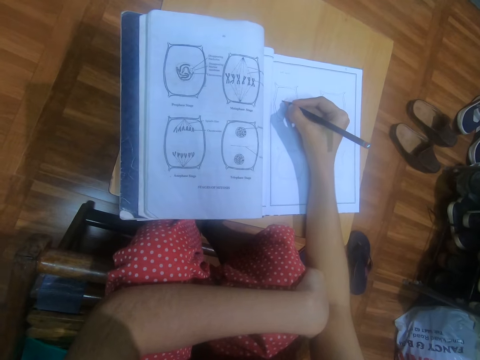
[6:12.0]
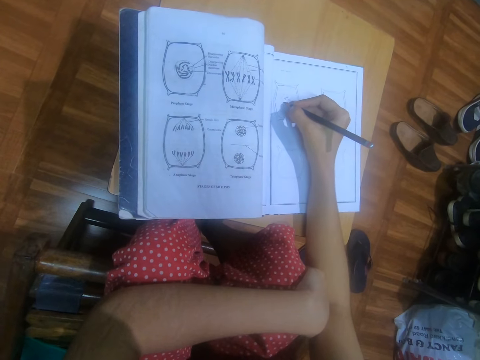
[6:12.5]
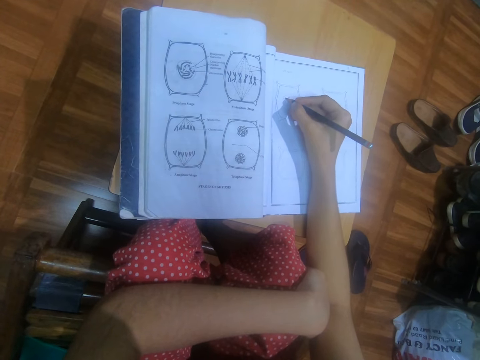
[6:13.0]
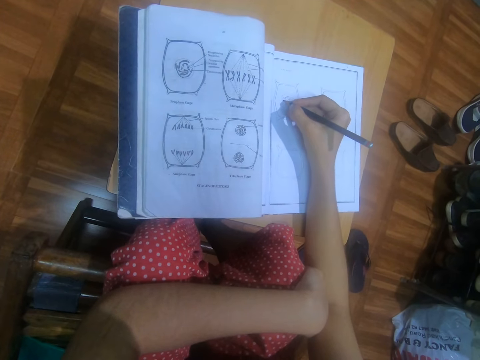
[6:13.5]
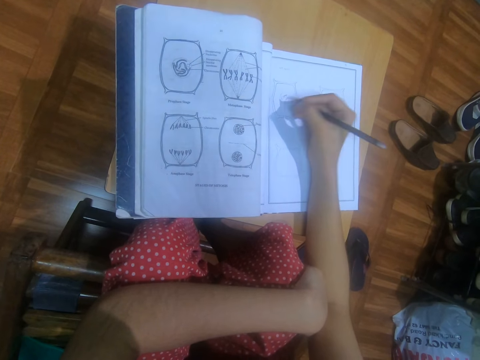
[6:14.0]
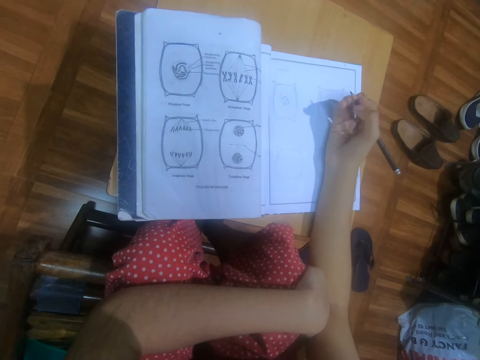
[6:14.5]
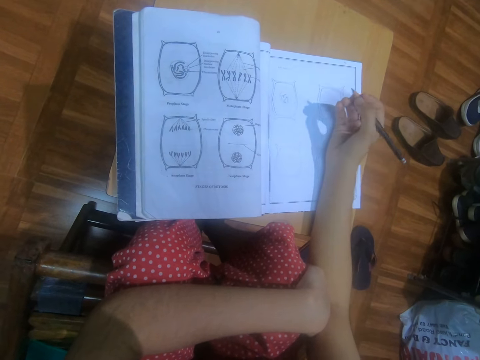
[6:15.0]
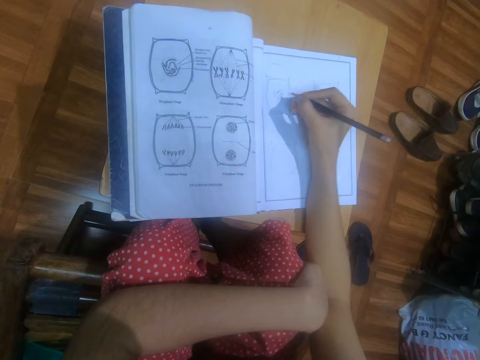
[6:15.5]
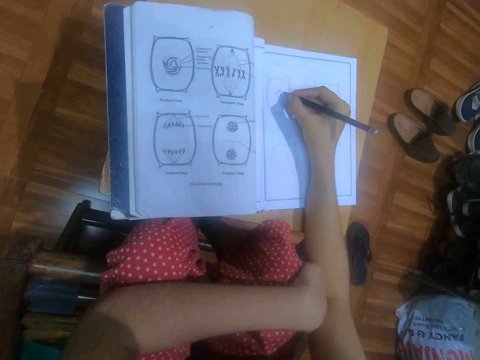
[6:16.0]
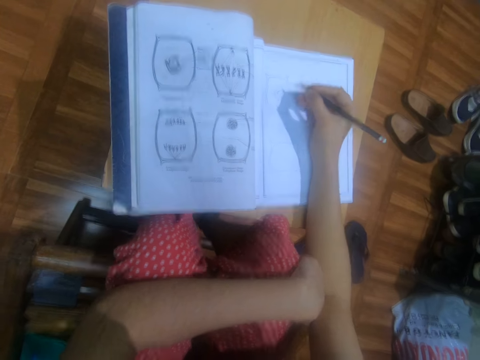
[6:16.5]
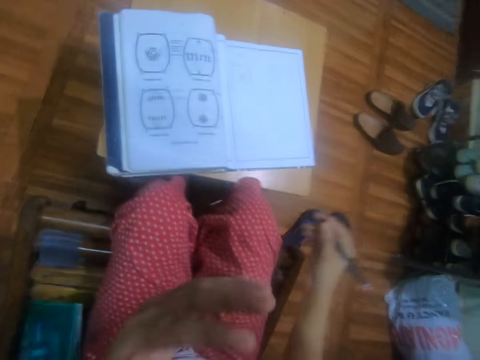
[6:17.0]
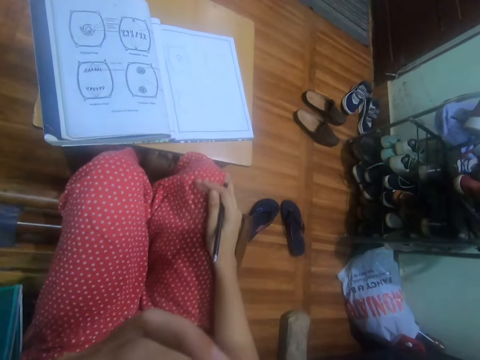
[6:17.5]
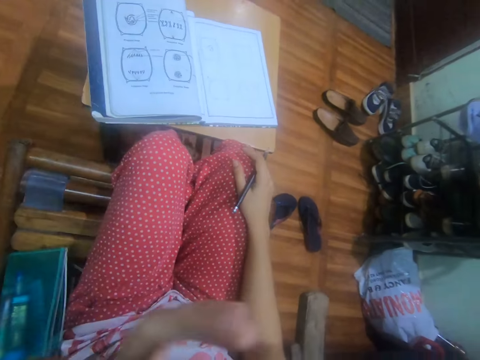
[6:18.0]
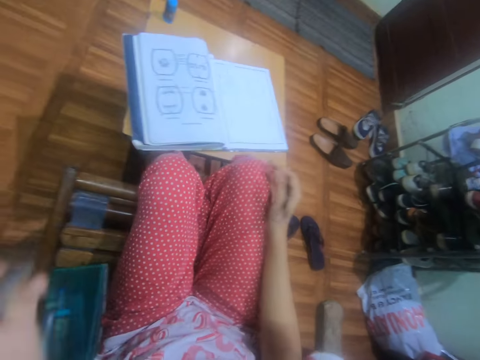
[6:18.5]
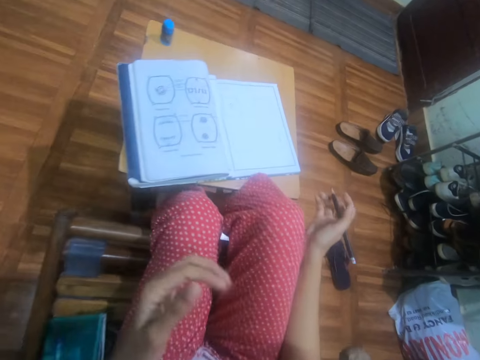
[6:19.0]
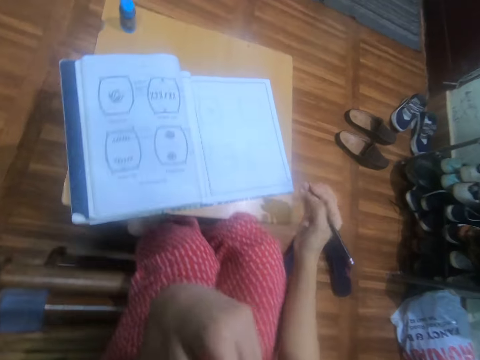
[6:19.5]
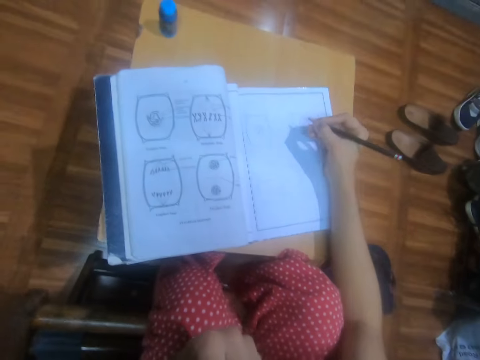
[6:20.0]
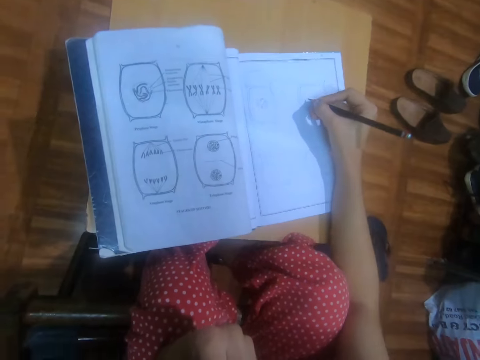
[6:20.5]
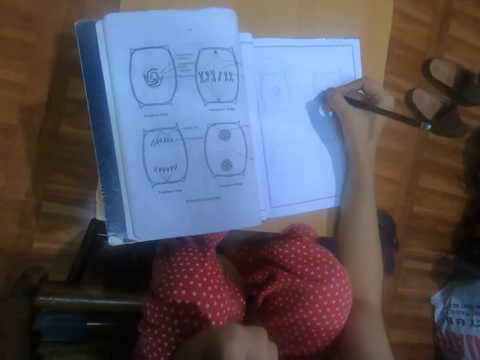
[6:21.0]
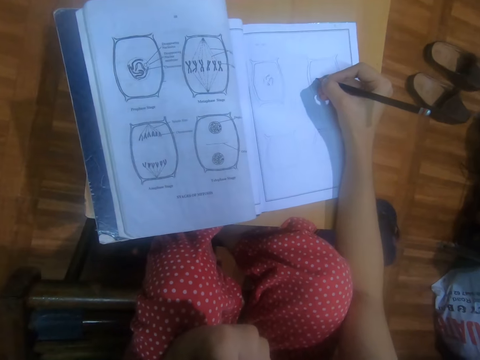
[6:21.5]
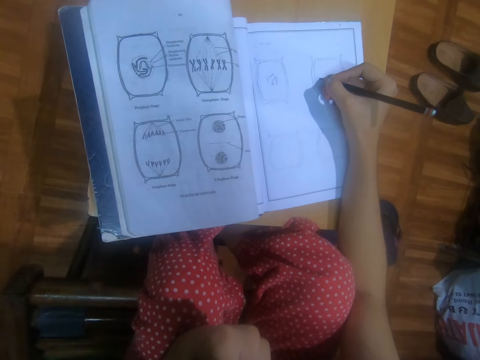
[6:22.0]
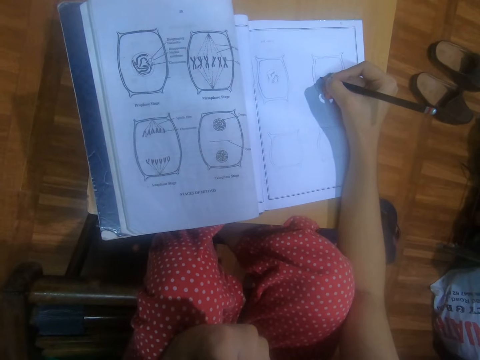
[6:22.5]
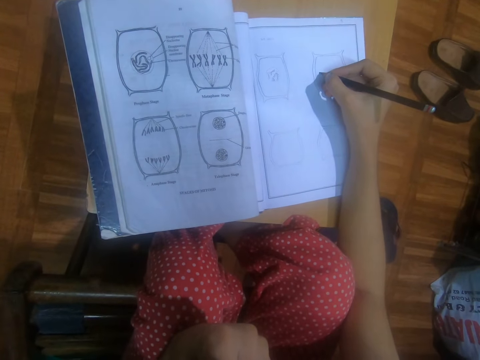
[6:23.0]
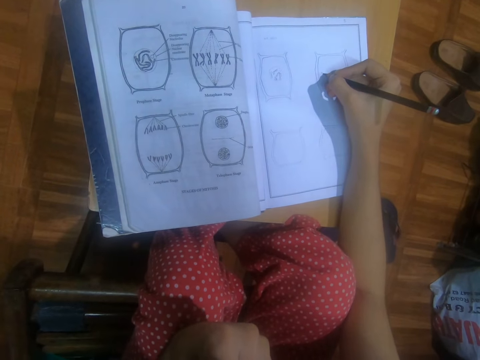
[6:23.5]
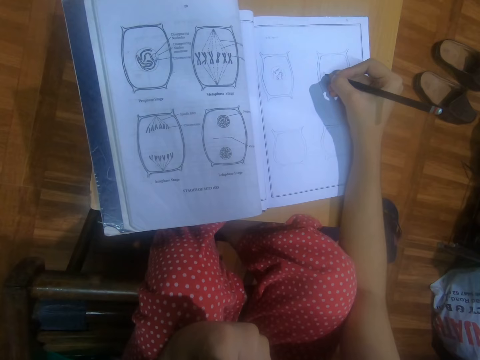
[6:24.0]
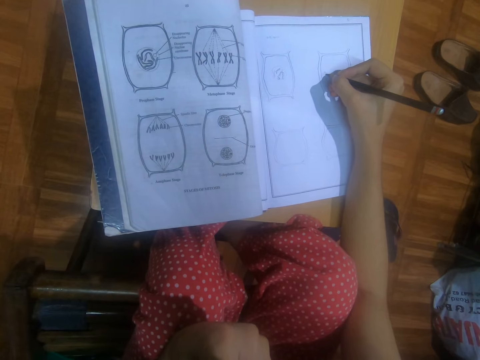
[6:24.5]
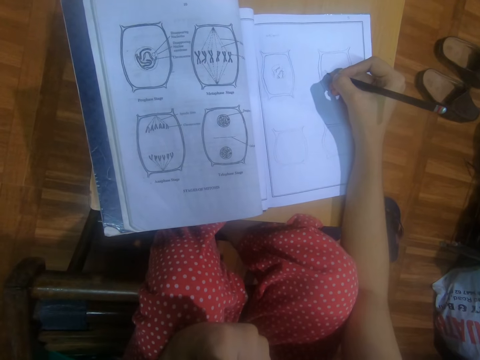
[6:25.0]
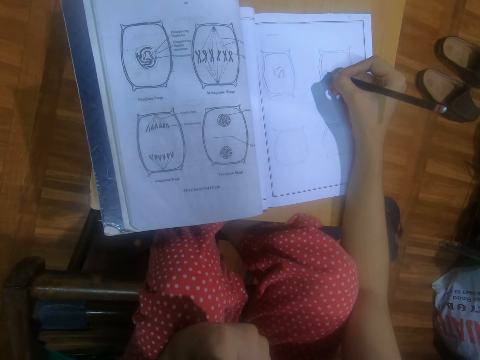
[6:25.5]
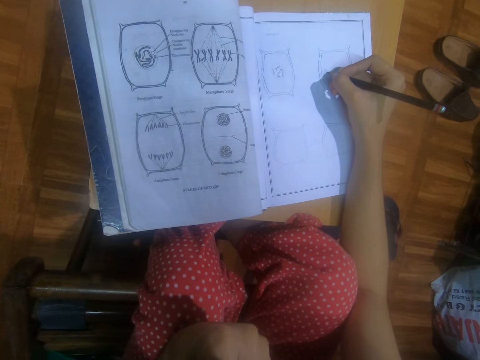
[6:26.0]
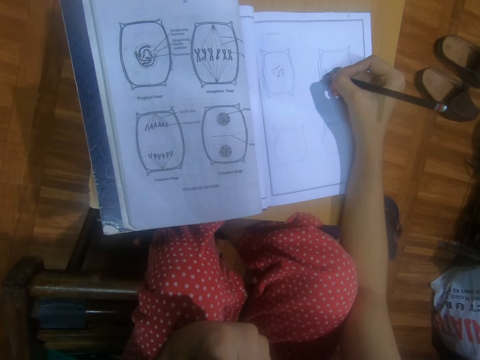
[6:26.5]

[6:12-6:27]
The camera wearer draws on the notebook on the desk with the pencil in her right hand. She rubs her face with her left hand. She places her left hand on her left leg. She draws on the notebook on the desk with the pencil in her right hand.

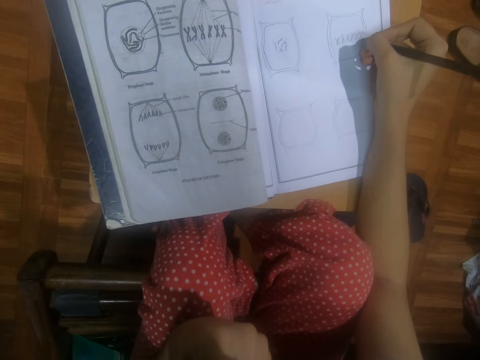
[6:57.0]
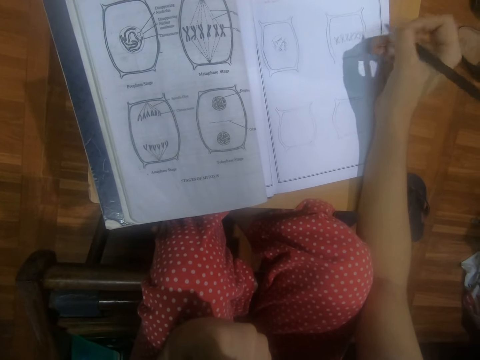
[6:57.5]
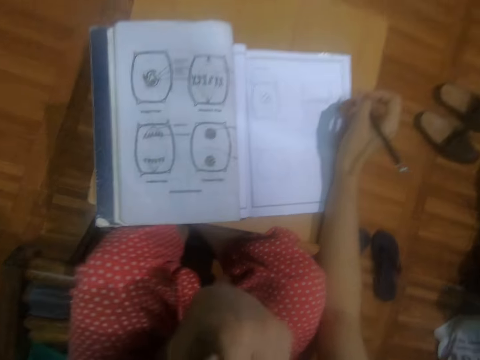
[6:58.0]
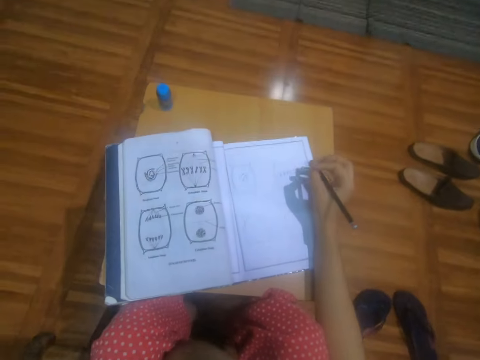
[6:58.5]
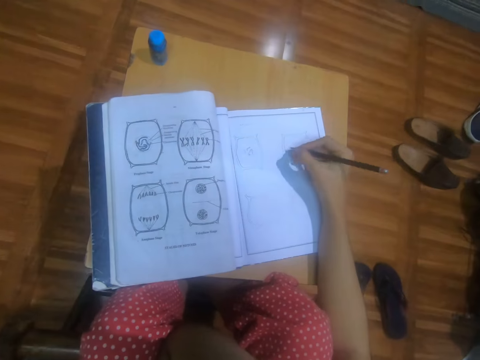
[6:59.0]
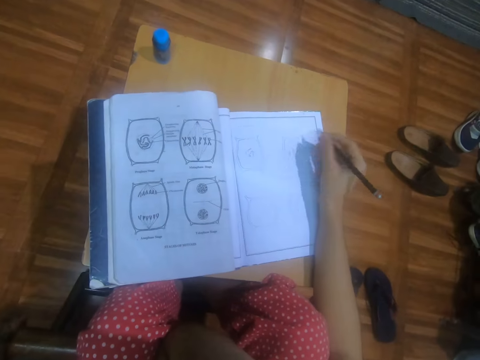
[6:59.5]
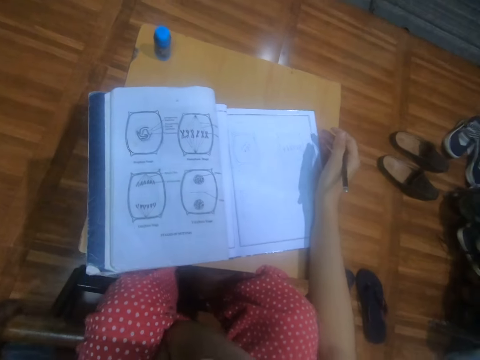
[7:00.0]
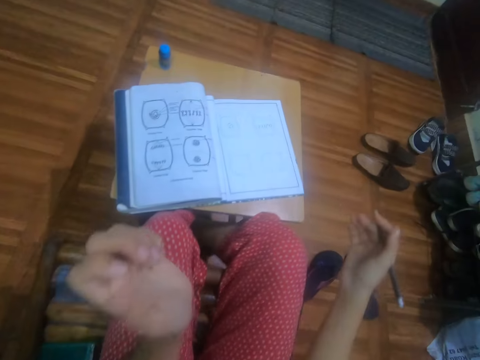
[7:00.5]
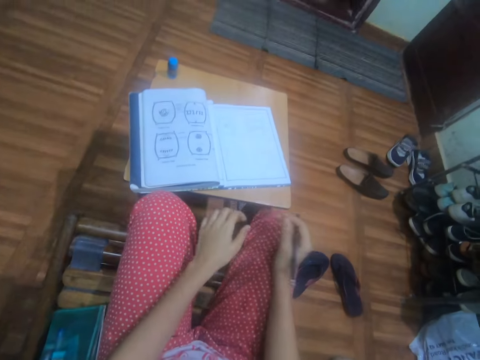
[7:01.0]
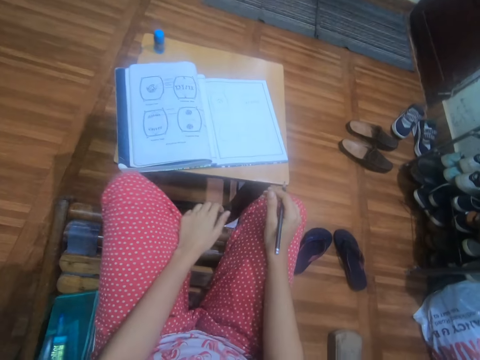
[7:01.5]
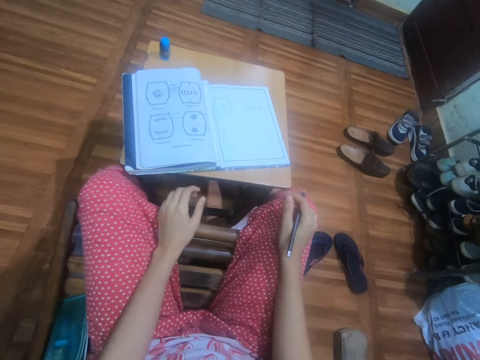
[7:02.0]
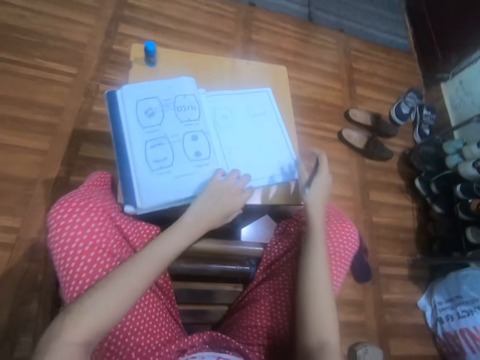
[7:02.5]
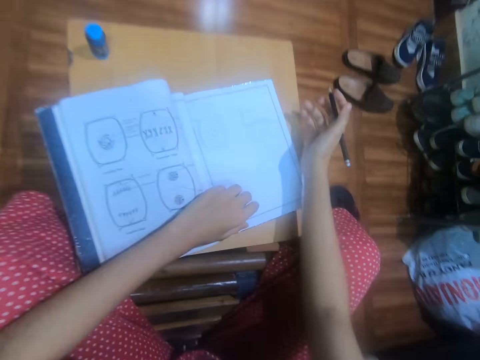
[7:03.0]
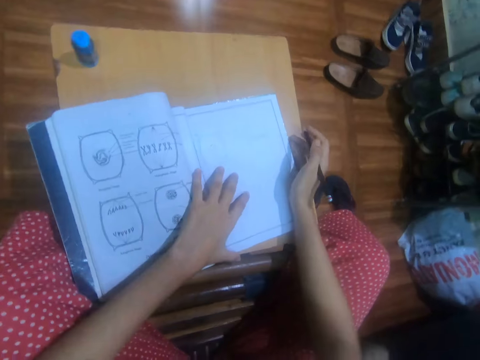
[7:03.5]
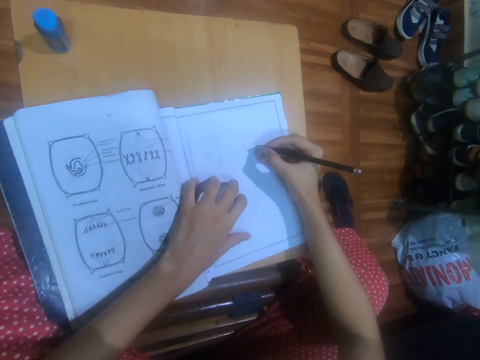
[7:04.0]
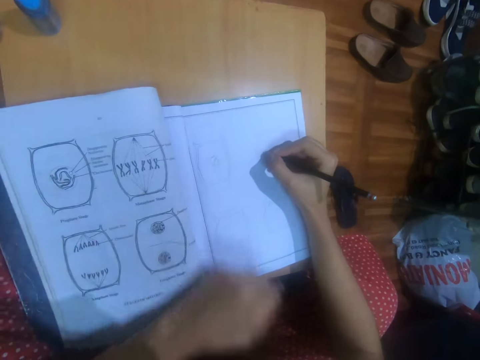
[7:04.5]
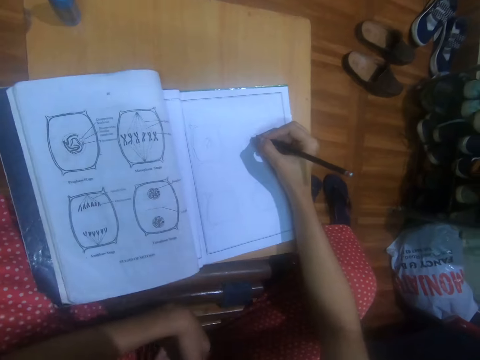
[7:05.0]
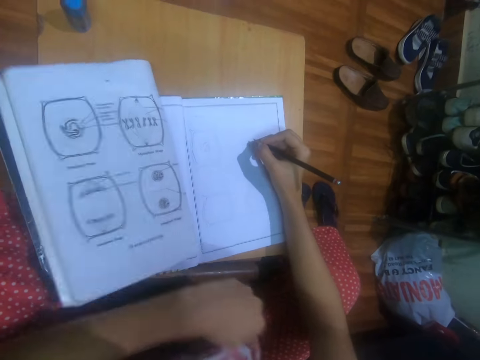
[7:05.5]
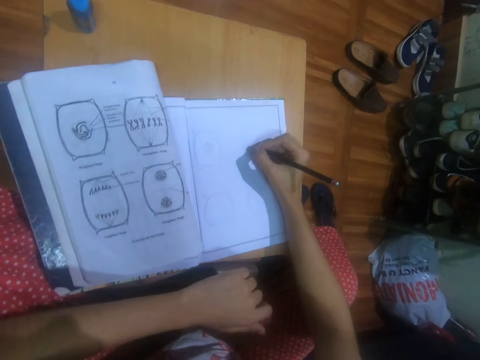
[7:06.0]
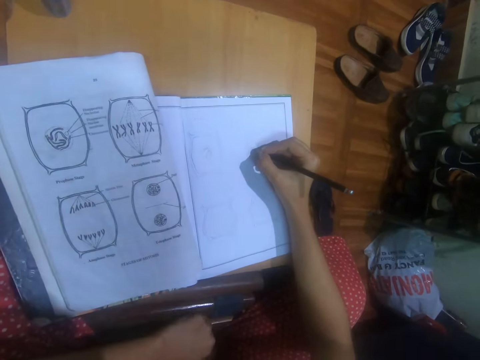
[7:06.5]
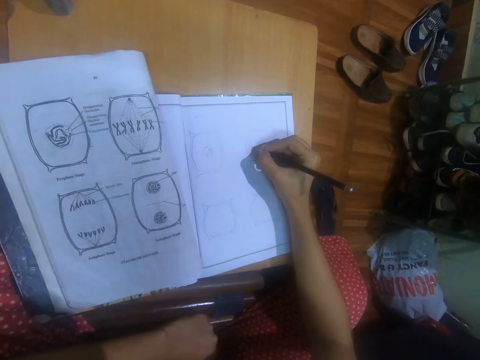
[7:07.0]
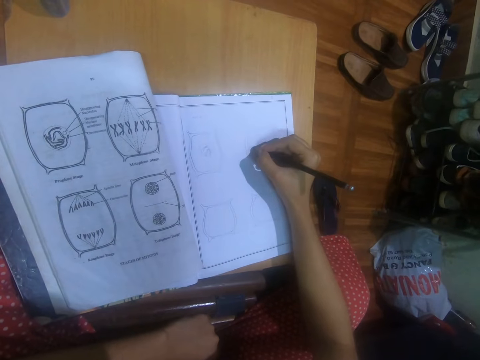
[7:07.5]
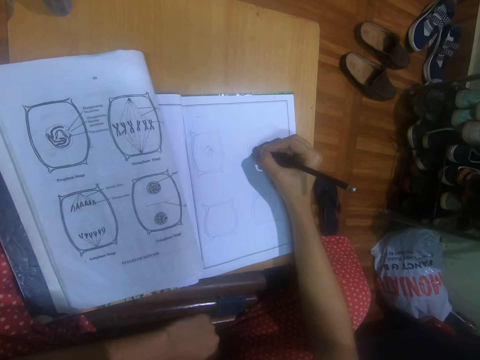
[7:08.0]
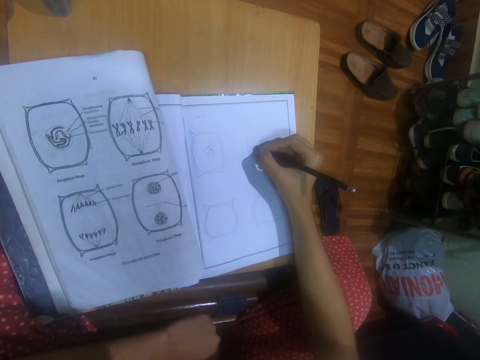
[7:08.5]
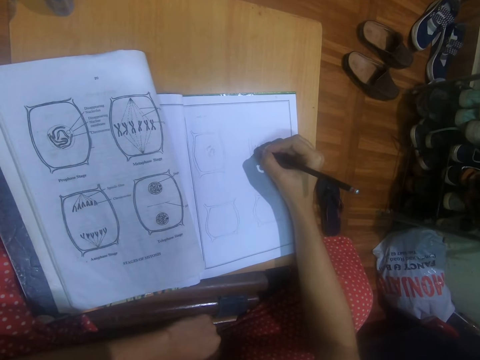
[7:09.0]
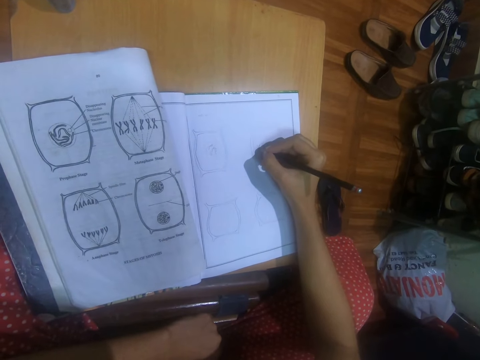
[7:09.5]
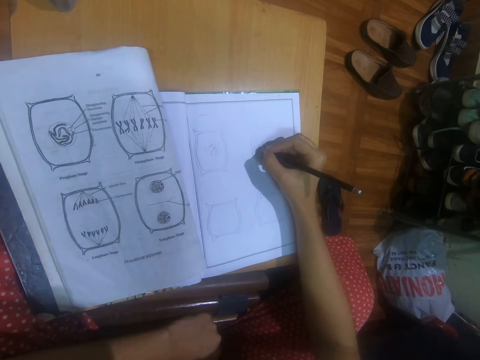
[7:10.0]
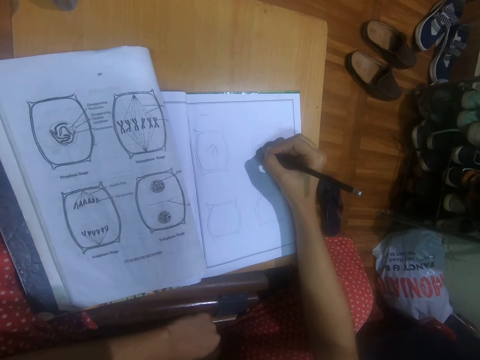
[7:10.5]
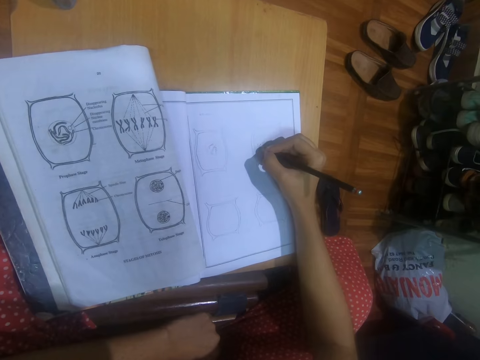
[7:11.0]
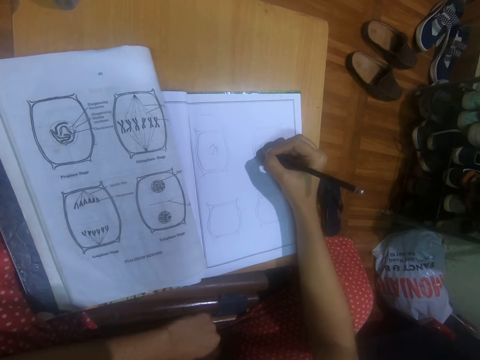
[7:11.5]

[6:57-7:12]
The camera wearer places her left hand on her jaw. She draws on the notebook on the desk with the pencil in her right hand. She places her left hand on her left leg and places her right hand on her right leg. She places her left hand on the notebook on the desk. She adjusts the notebook on the desk with her hands. She adjusts her clothes with her left hand. She draws on the notebook on the desk with the pencil in her right hand.
